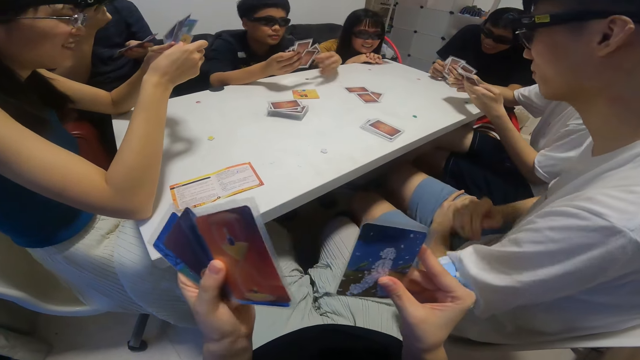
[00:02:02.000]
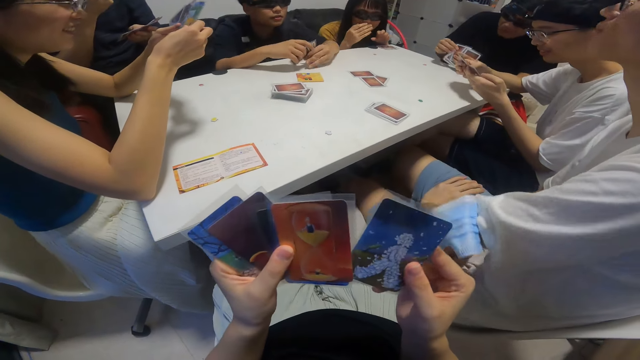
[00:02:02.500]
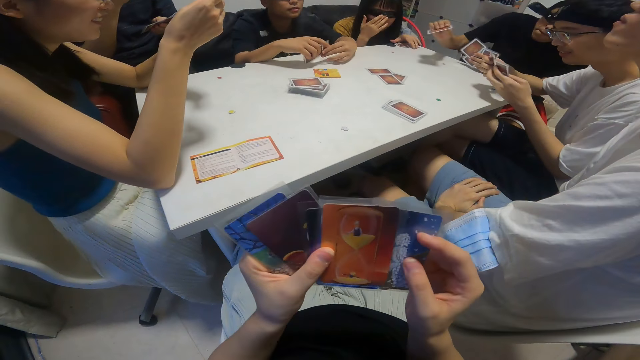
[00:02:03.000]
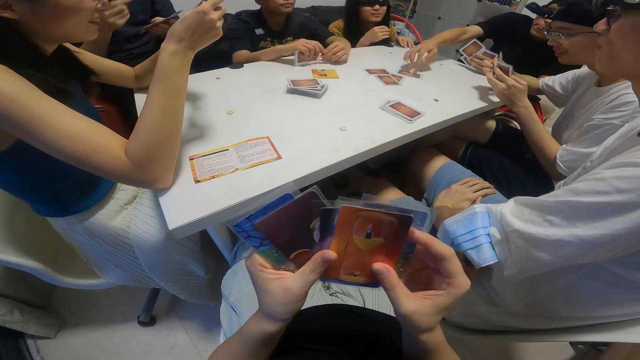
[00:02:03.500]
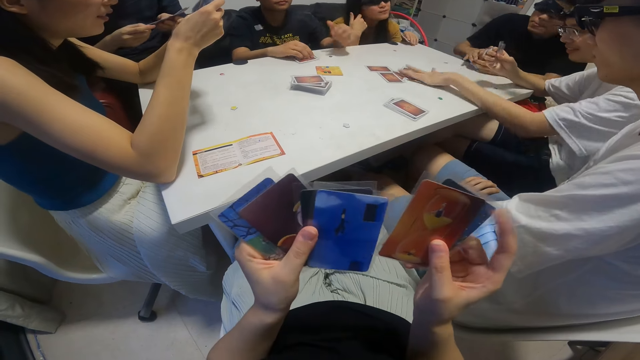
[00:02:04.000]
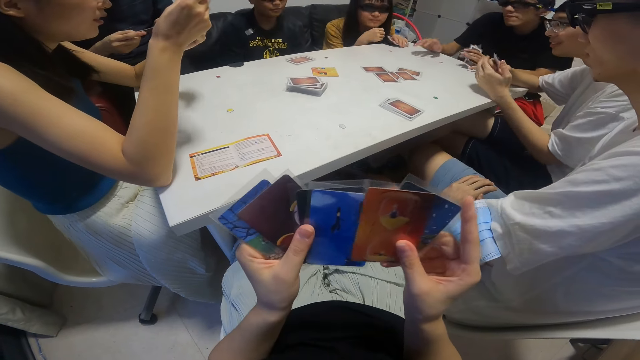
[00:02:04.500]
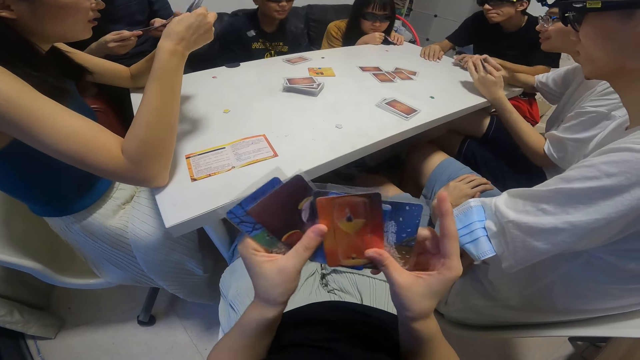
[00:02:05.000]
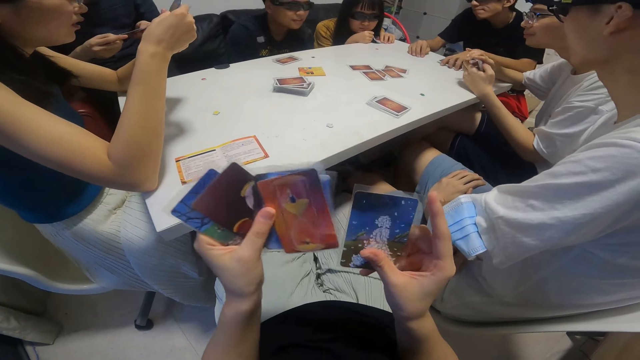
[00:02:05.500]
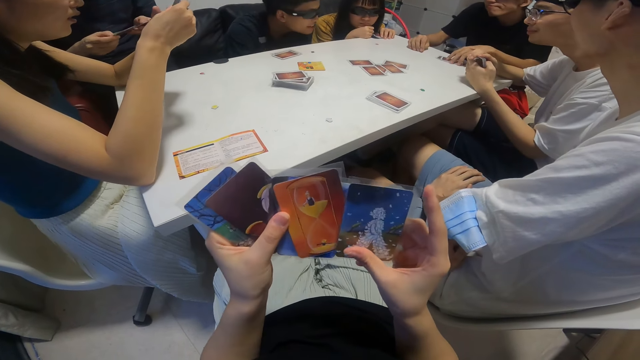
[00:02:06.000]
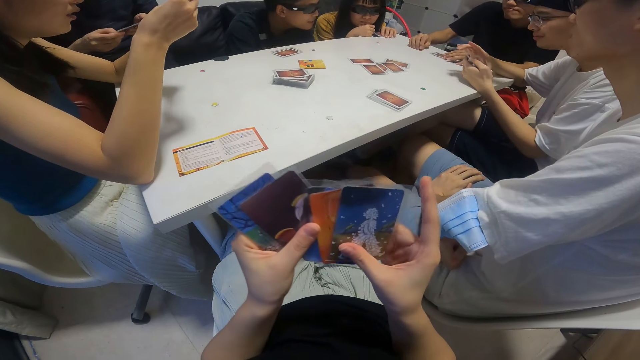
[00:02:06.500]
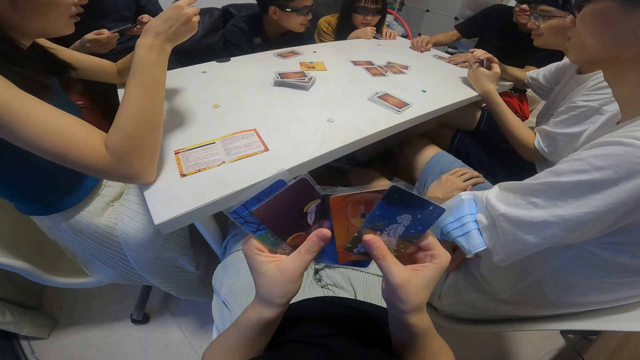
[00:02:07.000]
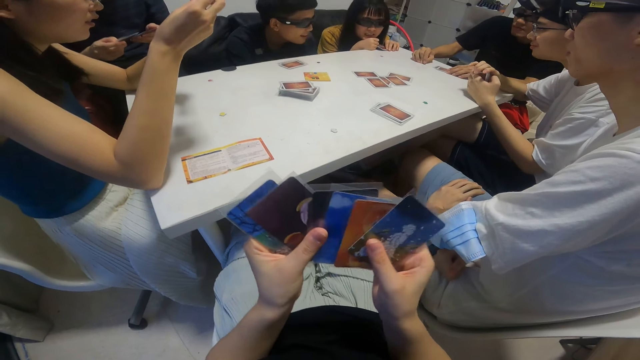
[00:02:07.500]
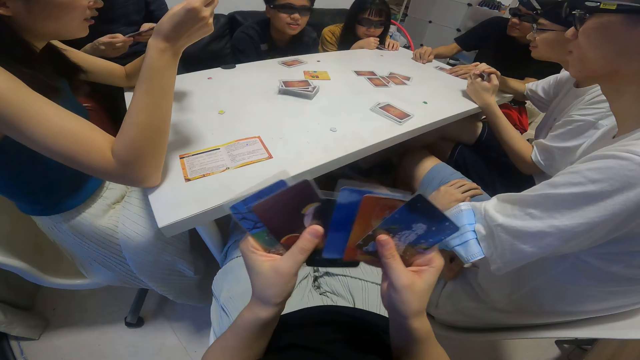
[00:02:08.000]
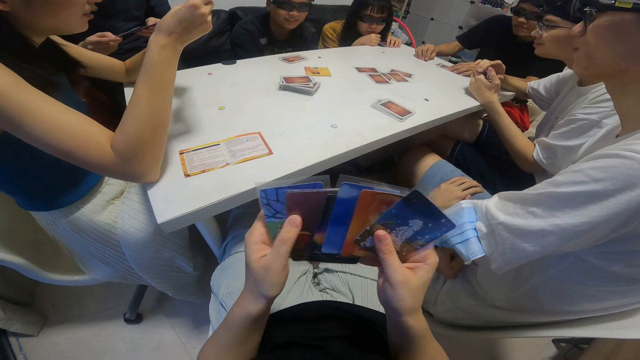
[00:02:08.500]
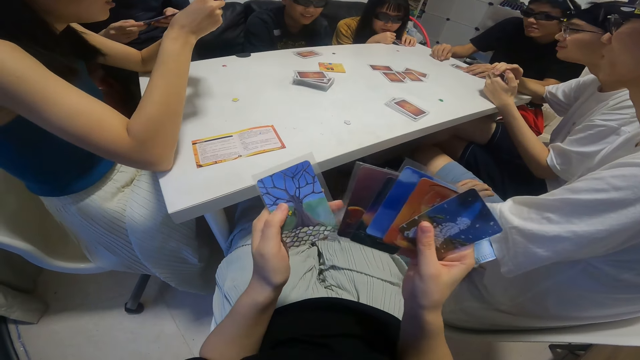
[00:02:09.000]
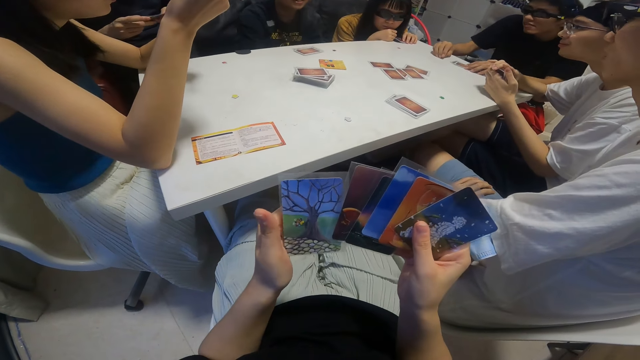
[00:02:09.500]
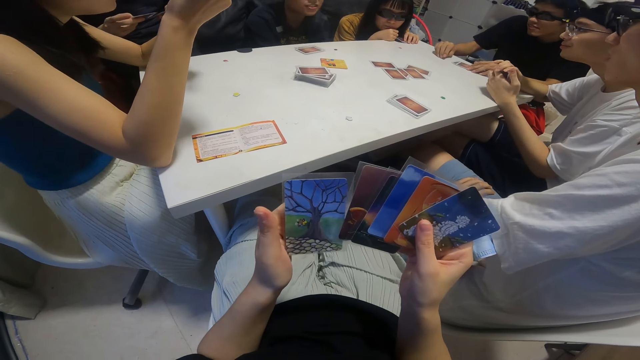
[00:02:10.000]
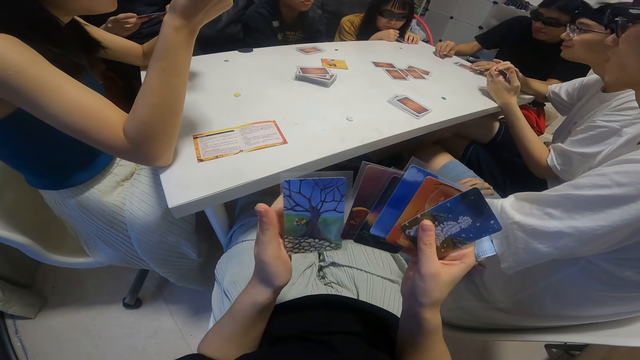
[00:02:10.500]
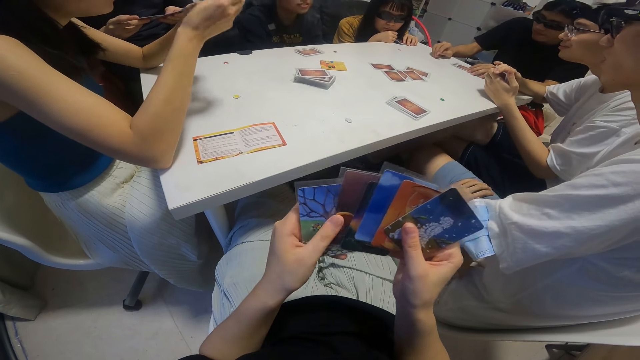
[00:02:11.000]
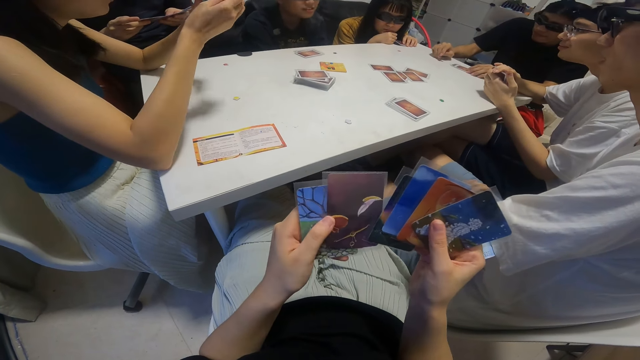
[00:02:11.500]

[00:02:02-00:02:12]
A man puts the cards on the table. The camera wearer looks at the cards. A boy drops a card on the table with his right hand. Another boy drops a card on the table with his right hand. The camera wearer looks at the cards again. They shuffle the cards. They look at the cards.

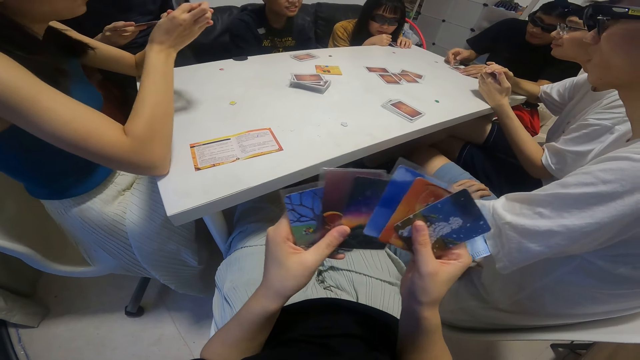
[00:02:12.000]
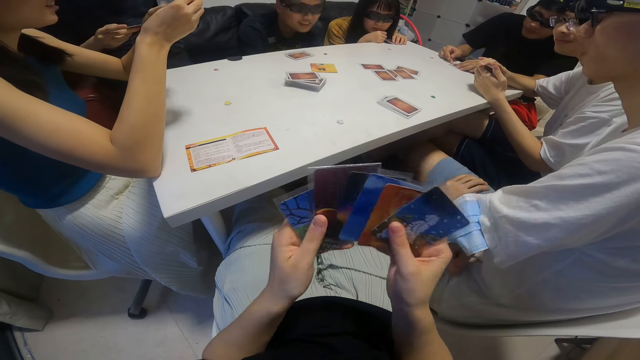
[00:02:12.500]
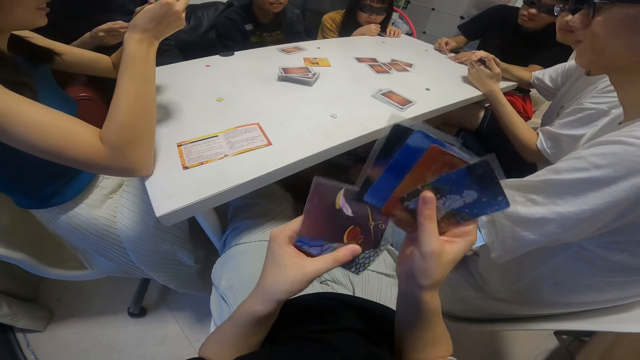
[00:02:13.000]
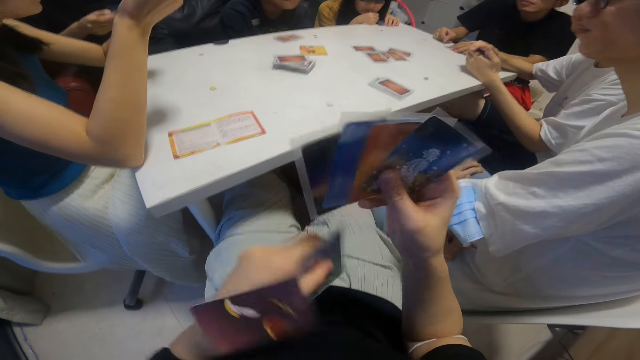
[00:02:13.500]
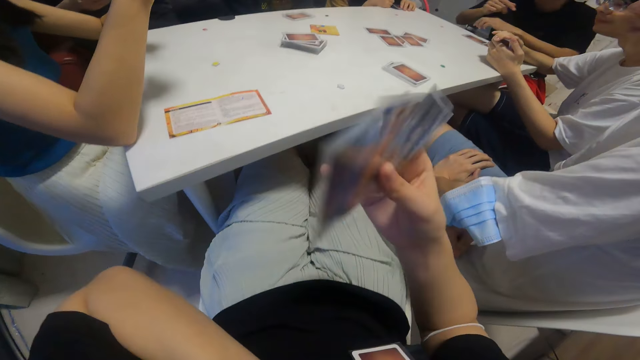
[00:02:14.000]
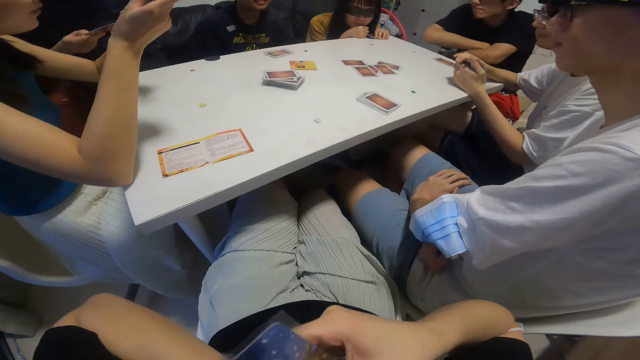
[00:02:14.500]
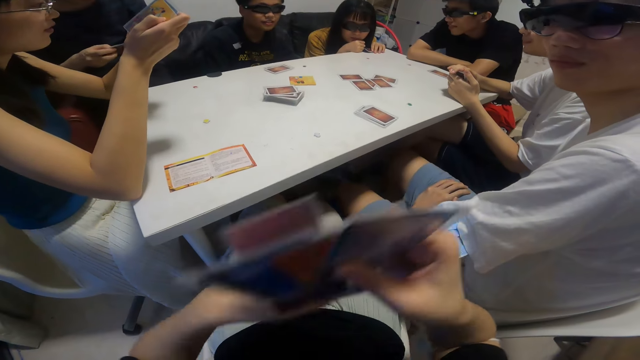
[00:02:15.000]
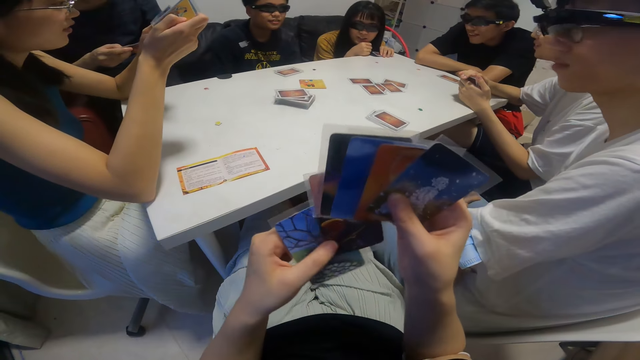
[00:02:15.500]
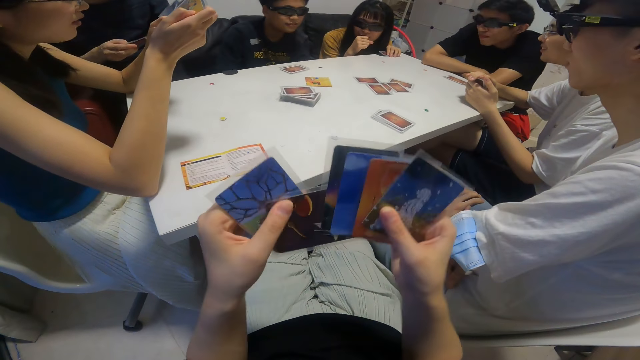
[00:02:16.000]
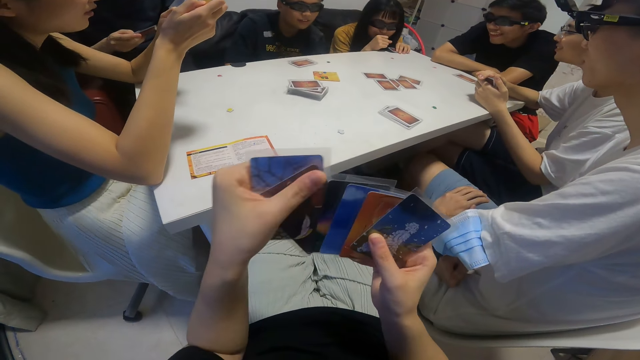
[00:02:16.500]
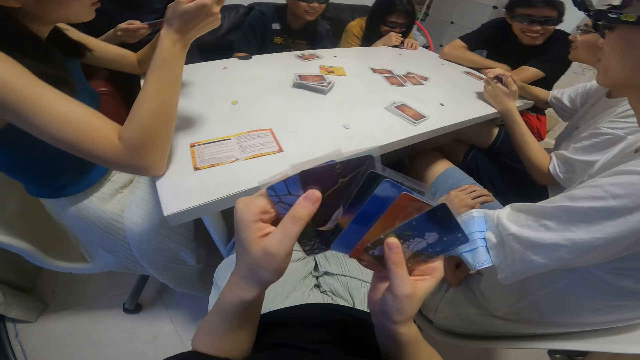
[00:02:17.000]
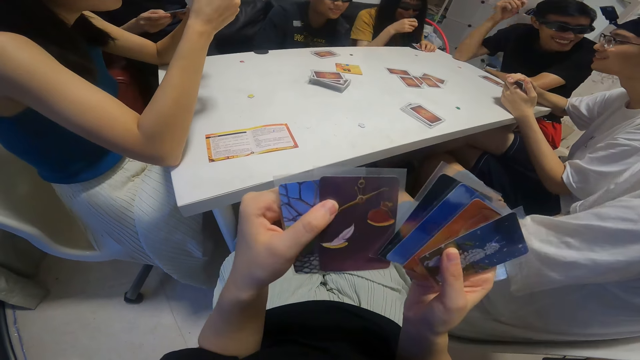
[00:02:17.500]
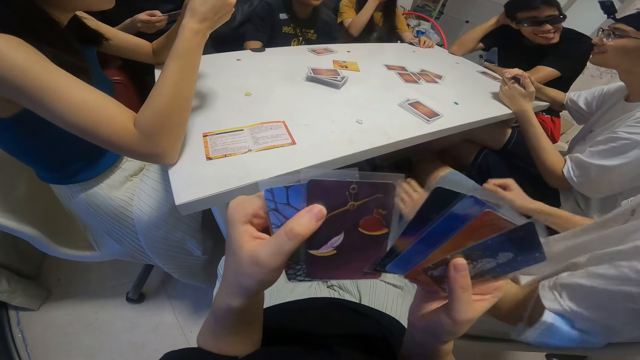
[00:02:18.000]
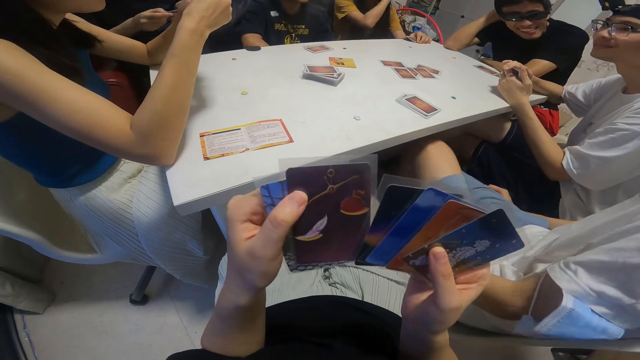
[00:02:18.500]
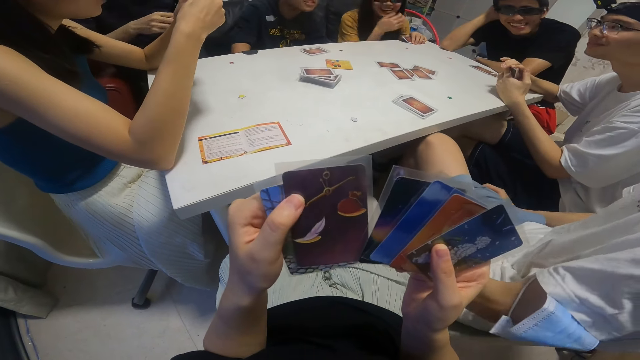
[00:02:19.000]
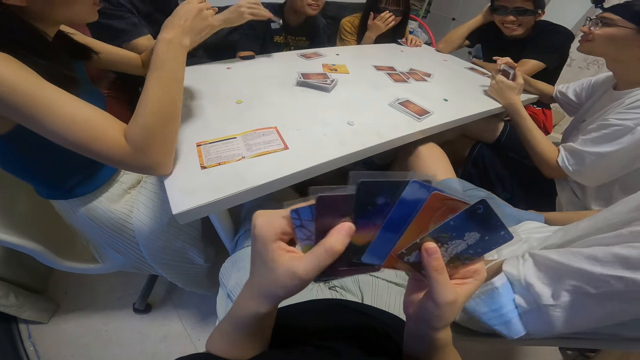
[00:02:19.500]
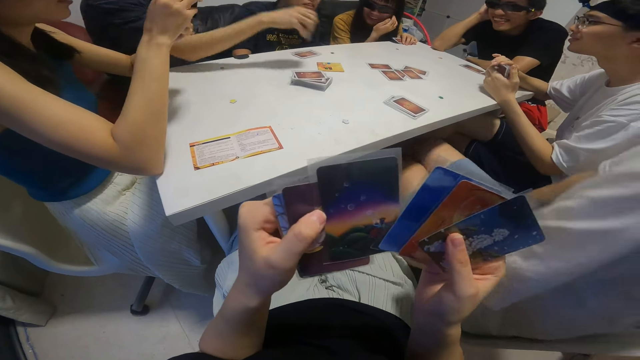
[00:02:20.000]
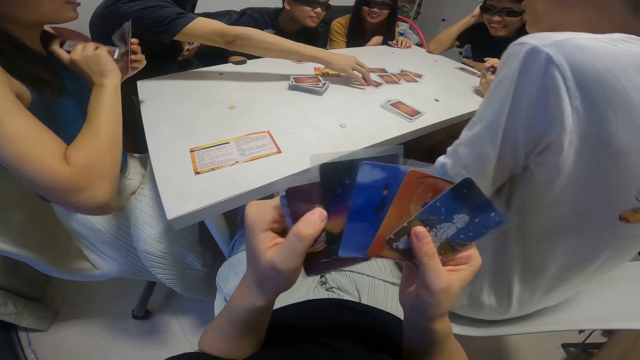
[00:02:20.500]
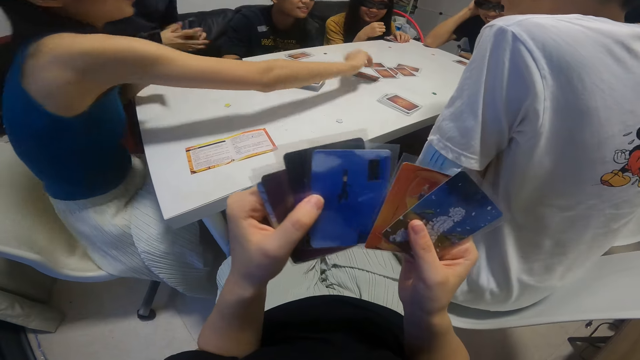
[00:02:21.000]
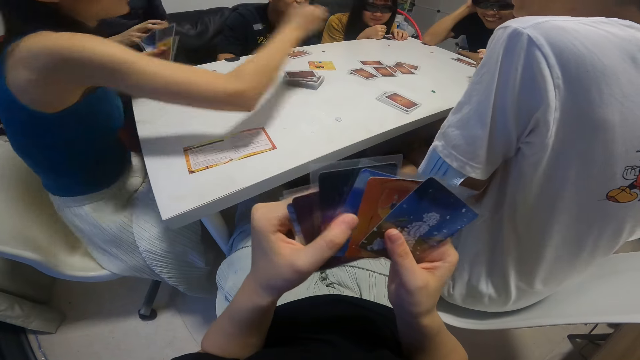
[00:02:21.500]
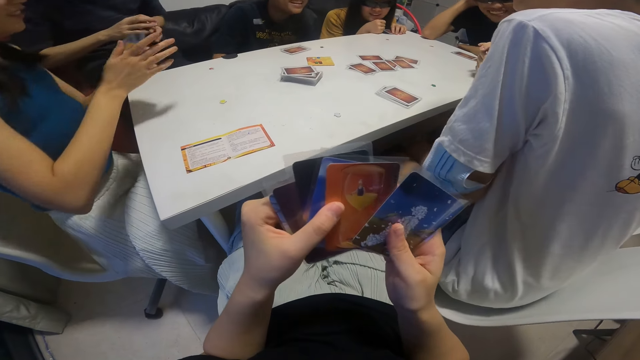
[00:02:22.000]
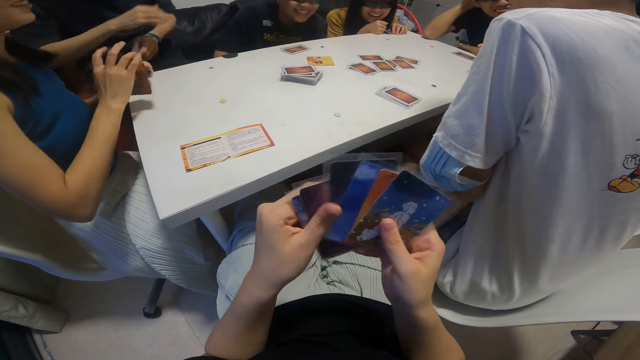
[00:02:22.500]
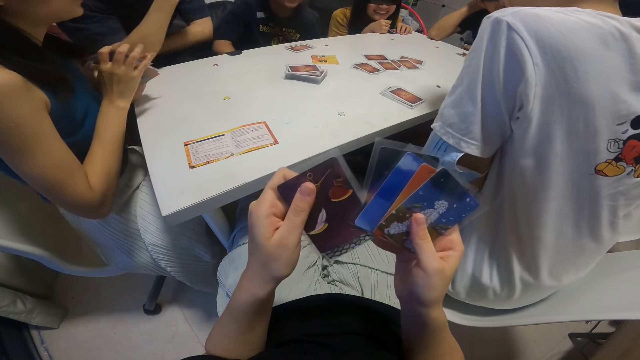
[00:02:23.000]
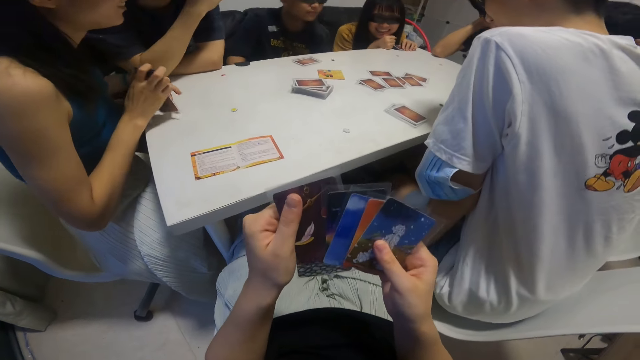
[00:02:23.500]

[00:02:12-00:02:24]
The camera wearer shuffles the cards. They shuffle the cards again. They pick up the cards. They pick up the cards again. They shuffle the cards. They look at the cards. They look at the cards again. A woman looks at his point. A boy drops a card on the table with his right hand. The camera wearer puts the cards on the table. The woman drops a card on the table with her right hand.
